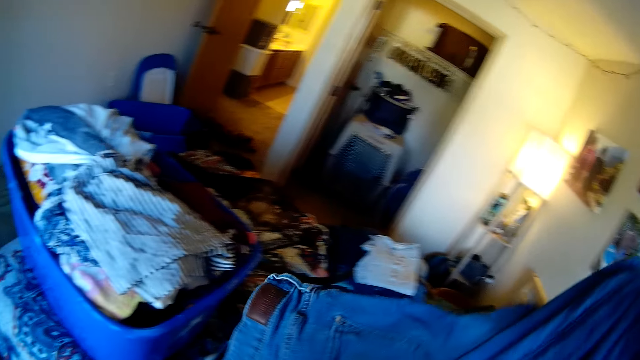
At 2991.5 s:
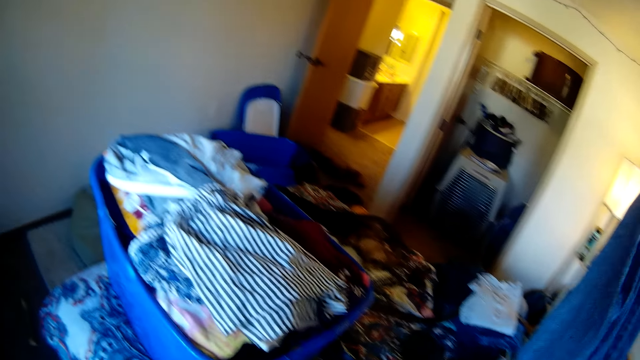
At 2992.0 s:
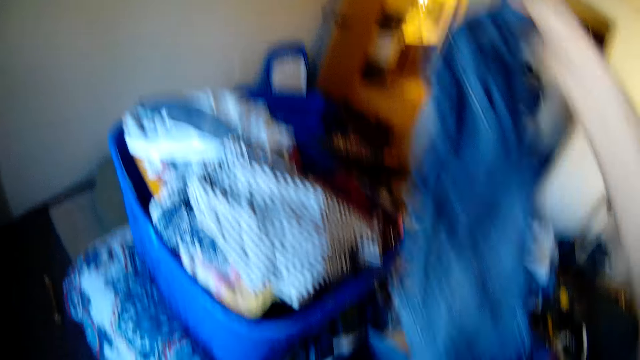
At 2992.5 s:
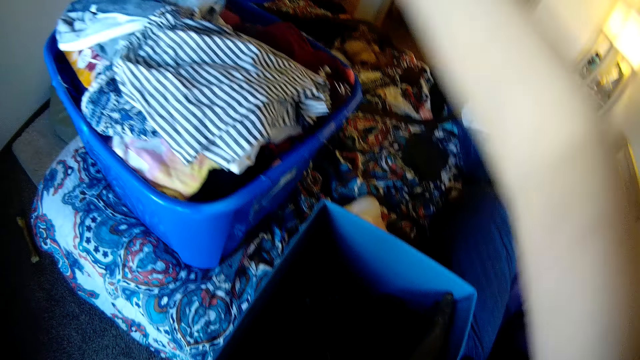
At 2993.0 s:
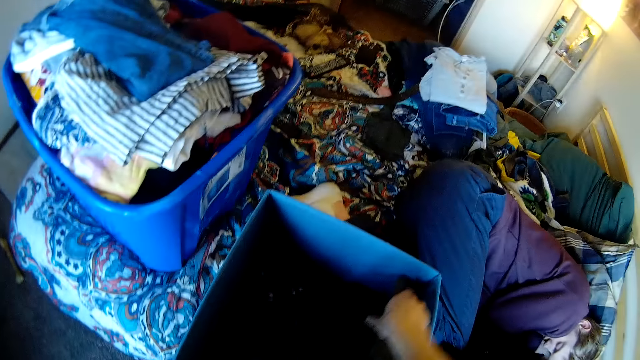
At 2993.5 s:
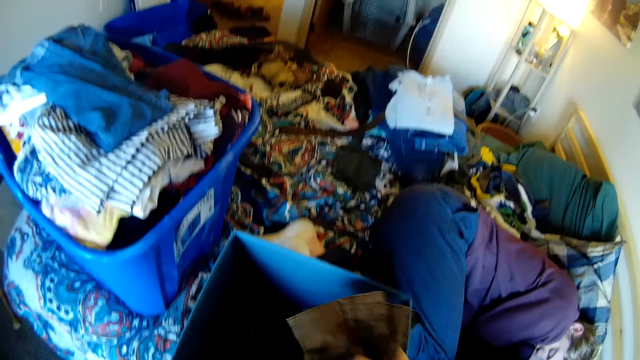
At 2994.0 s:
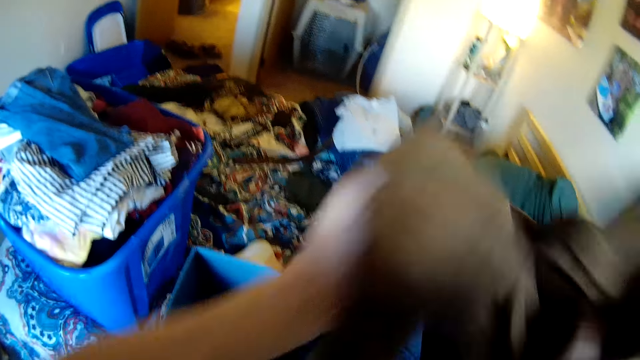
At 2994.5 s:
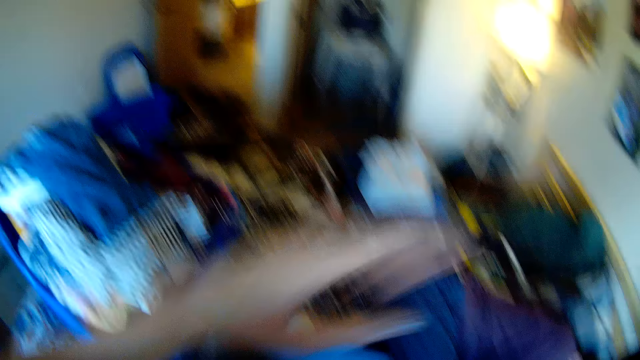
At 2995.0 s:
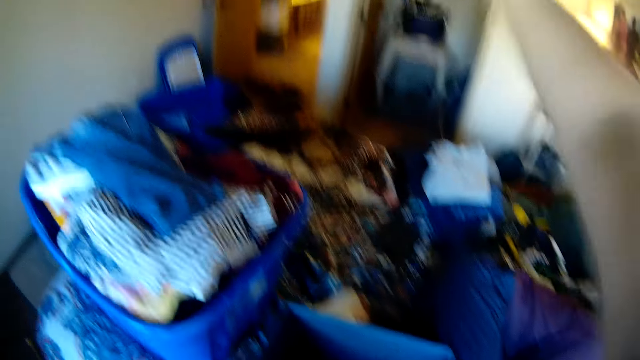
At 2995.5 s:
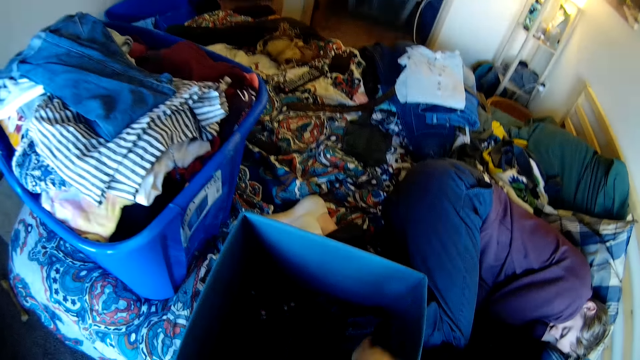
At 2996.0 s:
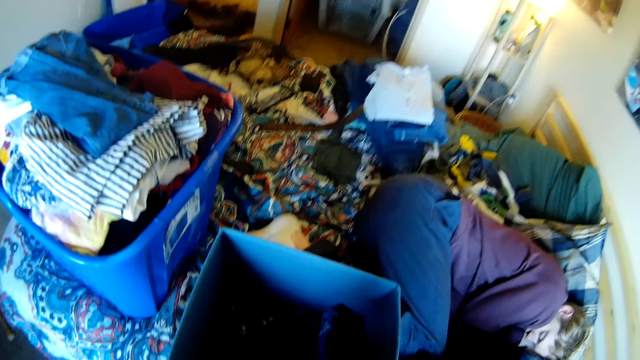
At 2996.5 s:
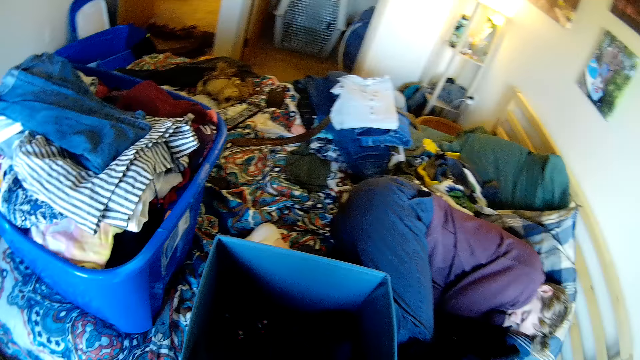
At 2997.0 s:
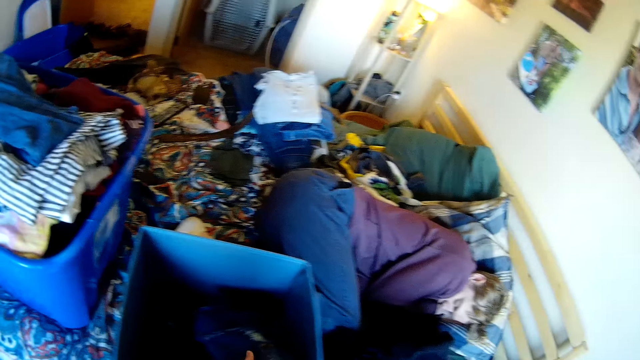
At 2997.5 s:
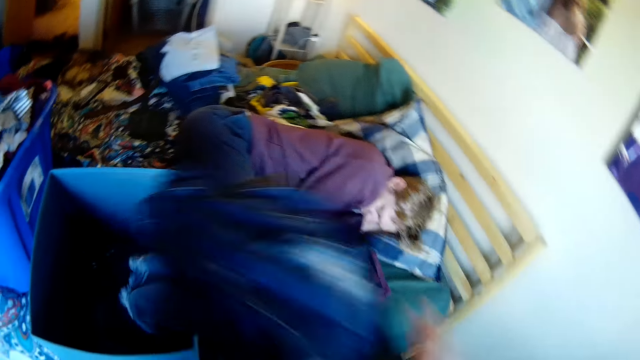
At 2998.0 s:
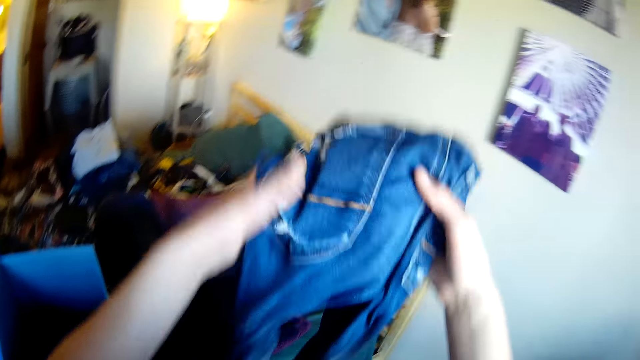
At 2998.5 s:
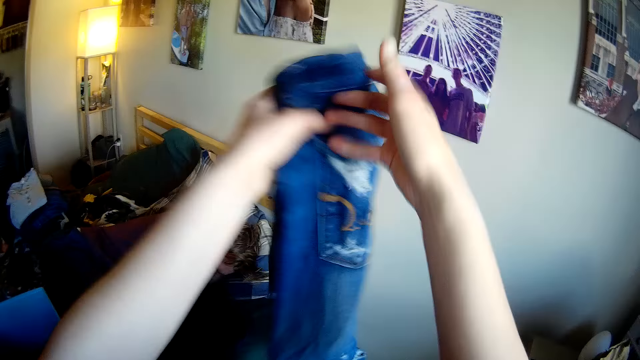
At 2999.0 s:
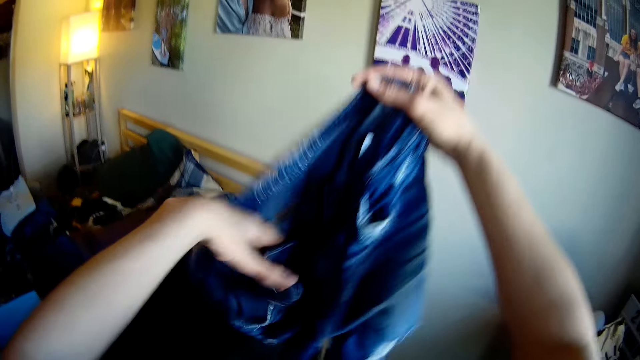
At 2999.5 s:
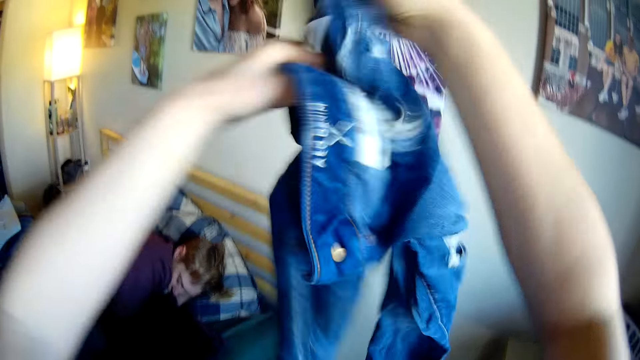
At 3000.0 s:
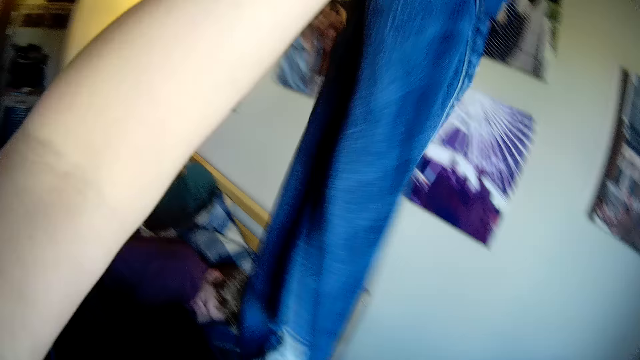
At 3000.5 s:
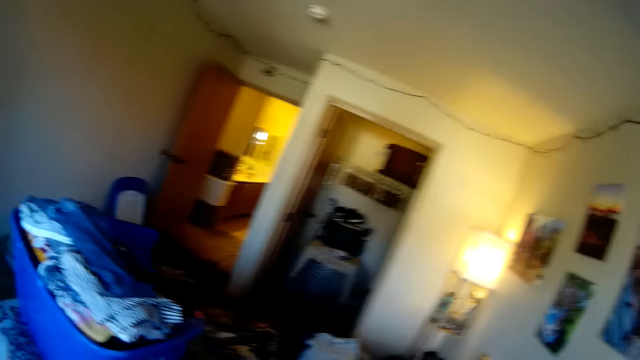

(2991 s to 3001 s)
The camera wearer puts the cloth on the basket with clothes. They remove a cloth from the basket. They throw the cloth in the room. They remove a trouser from the basket. They stare at the trouser. They sample the trouser.

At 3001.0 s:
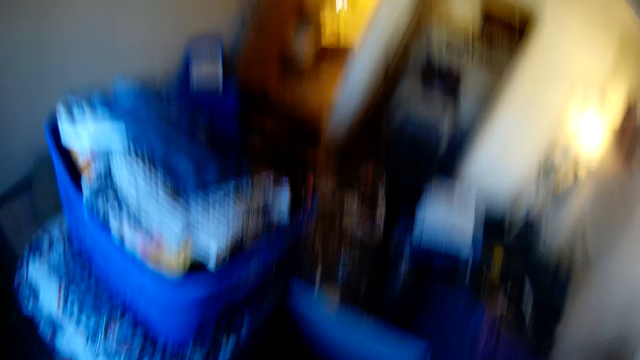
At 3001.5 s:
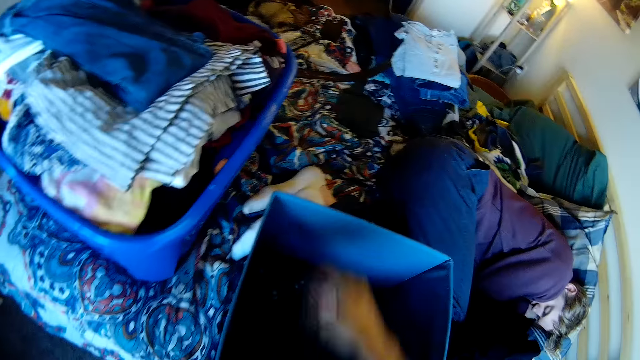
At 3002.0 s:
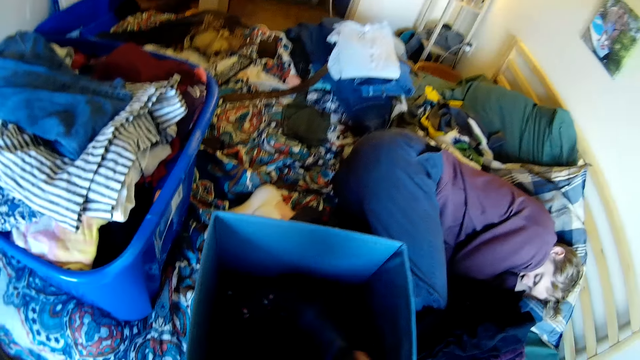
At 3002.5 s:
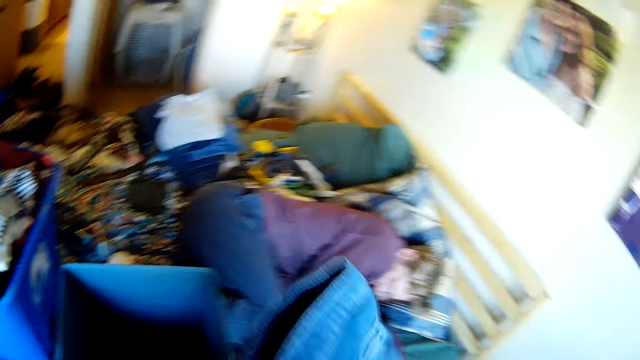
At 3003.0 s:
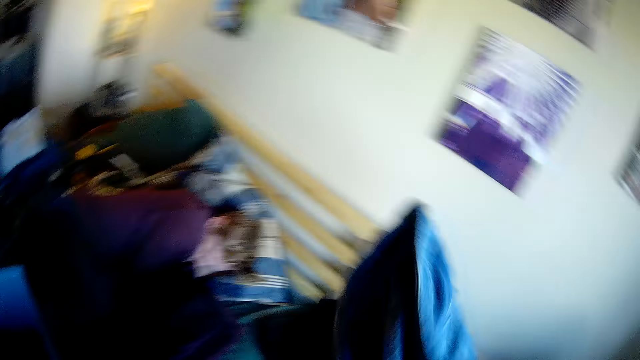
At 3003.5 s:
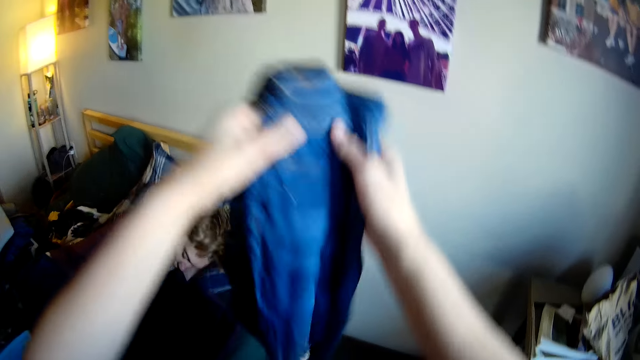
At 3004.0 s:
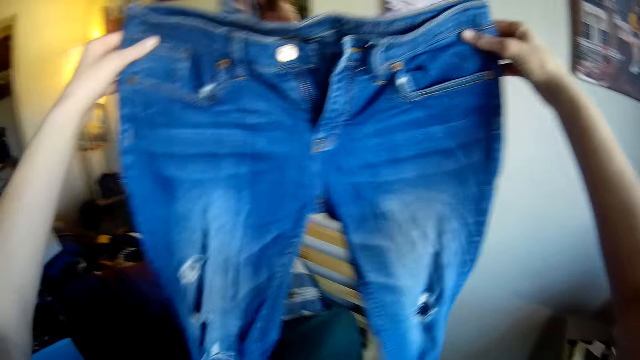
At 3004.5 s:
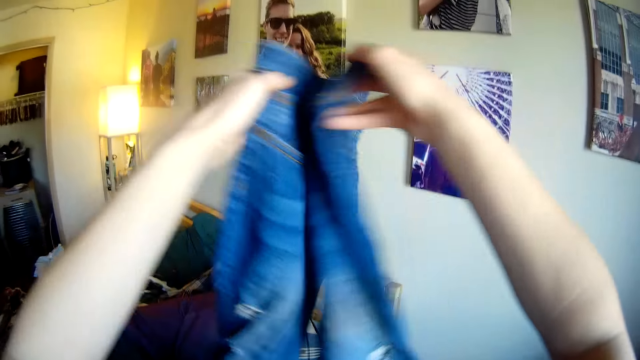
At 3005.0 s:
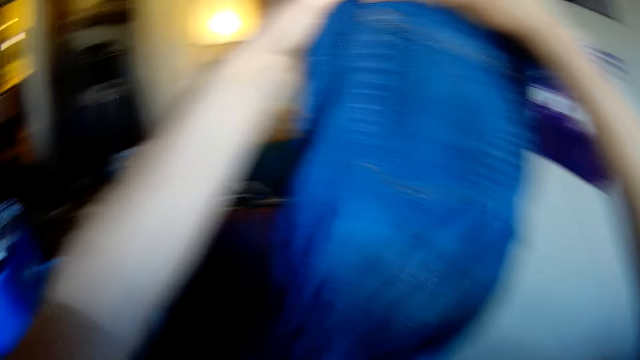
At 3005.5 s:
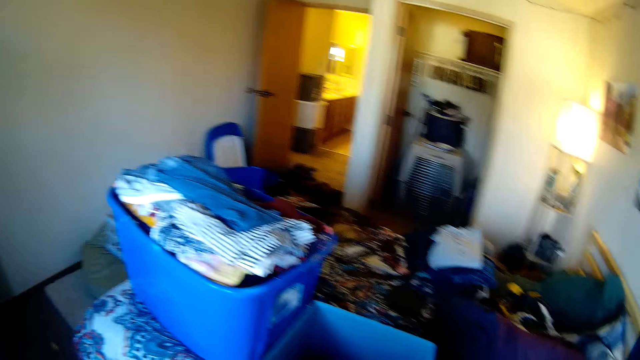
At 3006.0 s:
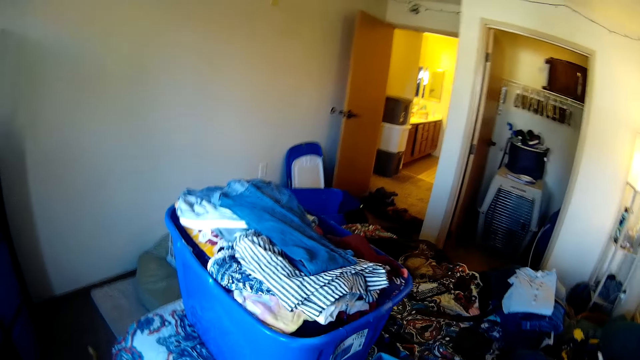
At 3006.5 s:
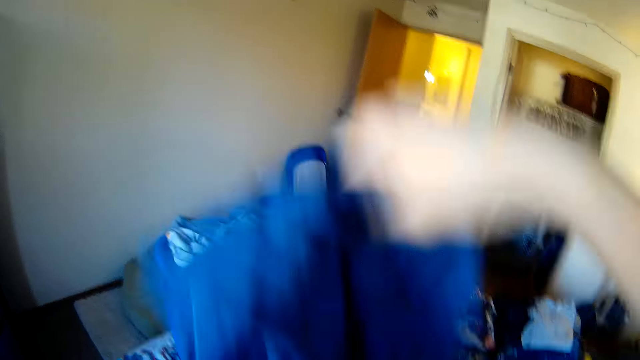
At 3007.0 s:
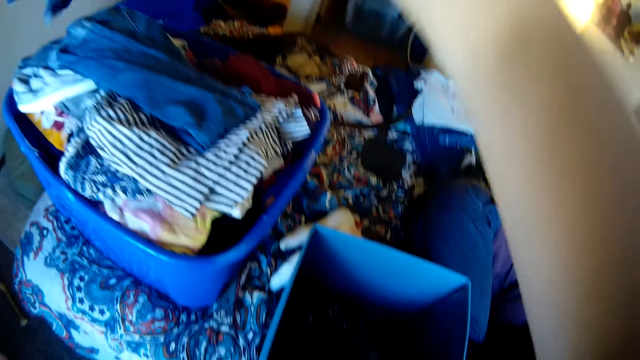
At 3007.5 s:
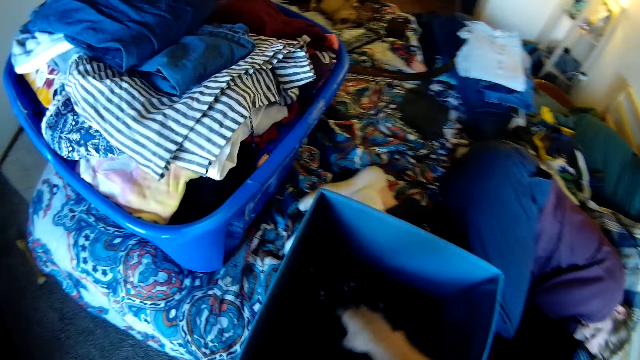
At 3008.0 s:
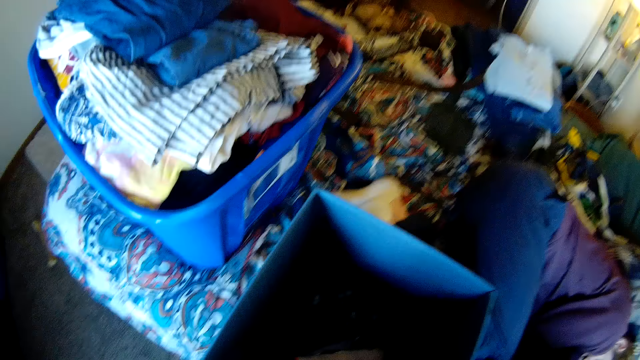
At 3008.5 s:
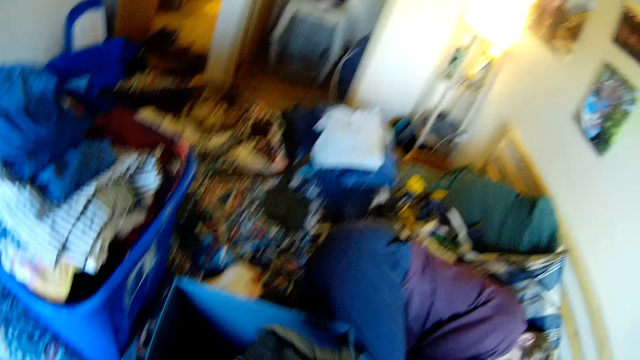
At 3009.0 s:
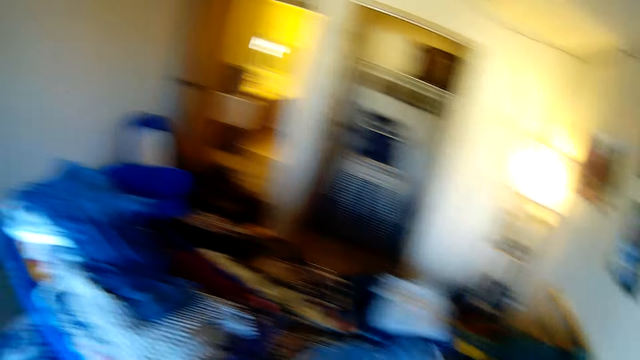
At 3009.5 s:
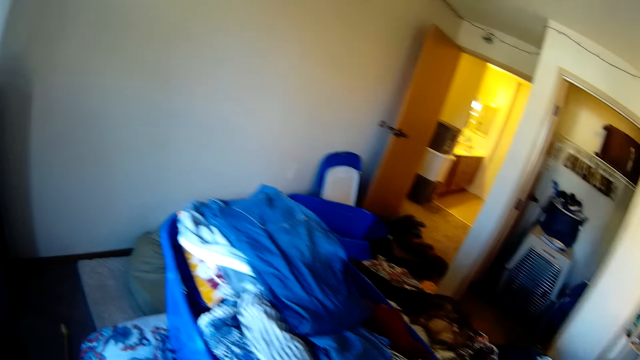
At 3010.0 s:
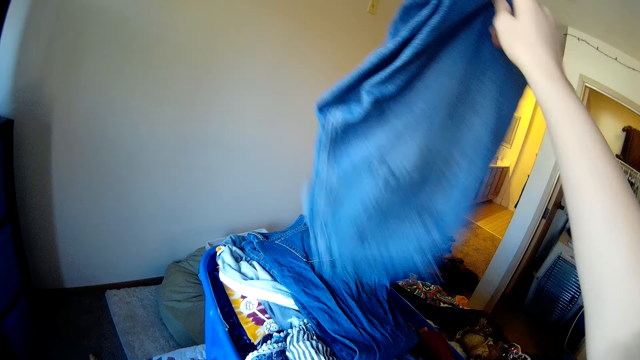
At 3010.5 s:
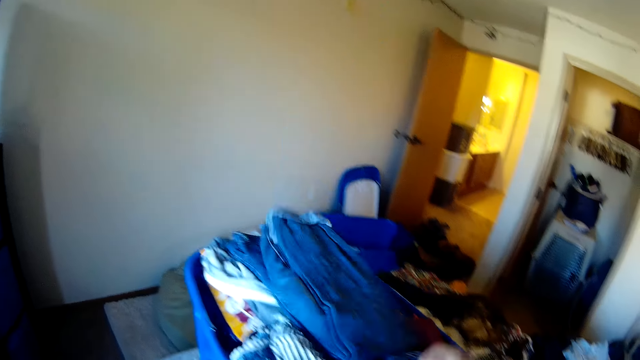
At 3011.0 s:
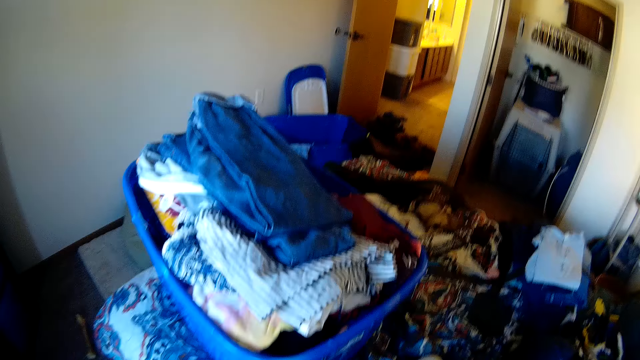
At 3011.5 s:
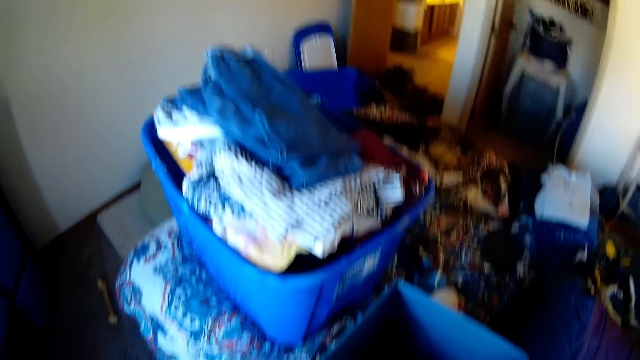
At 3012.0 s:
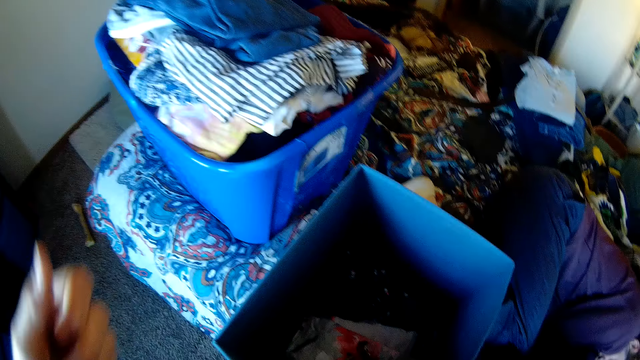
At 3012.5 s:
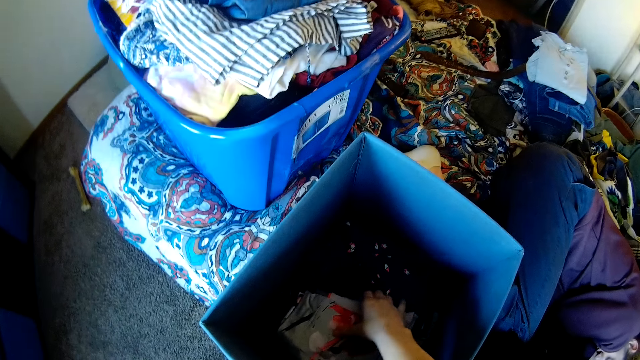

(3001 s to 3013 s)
The camera wearer puts the trouser on the bed. They throw the trouser on a heap of clothes. They stare at the trouser. They grab a trouser. They fold the trouser. They put the trouser on the basket with clothes. They remove a pair of shorts from the basket. They put the pair of shorts on the basket with clothes. They do something.
